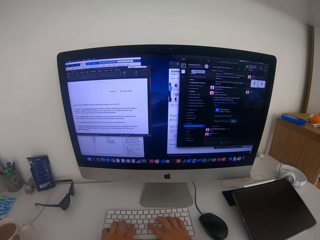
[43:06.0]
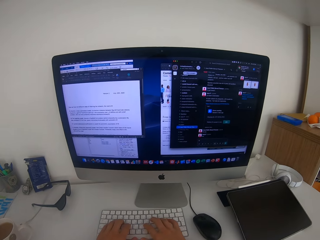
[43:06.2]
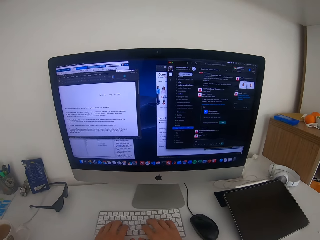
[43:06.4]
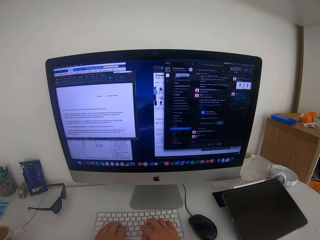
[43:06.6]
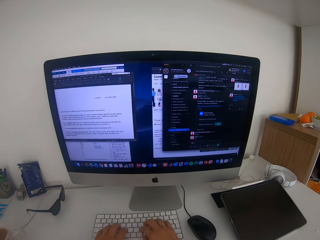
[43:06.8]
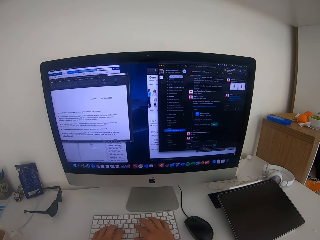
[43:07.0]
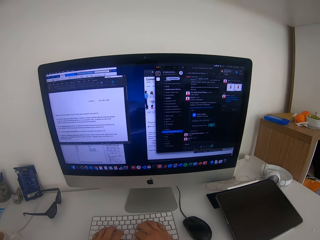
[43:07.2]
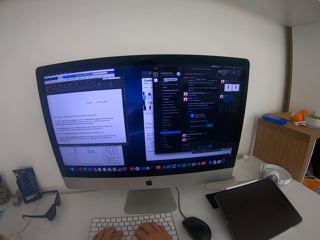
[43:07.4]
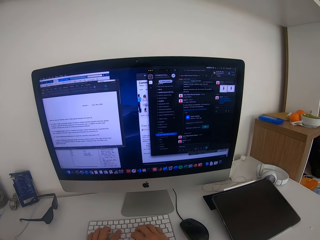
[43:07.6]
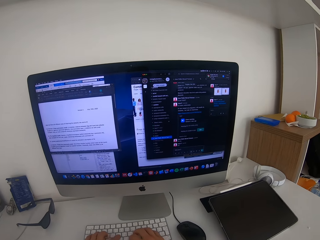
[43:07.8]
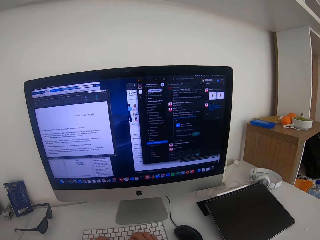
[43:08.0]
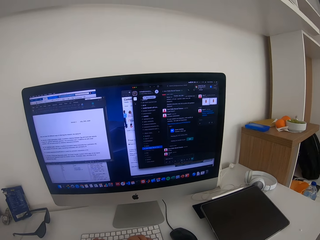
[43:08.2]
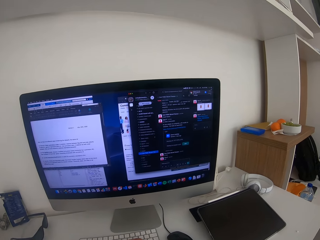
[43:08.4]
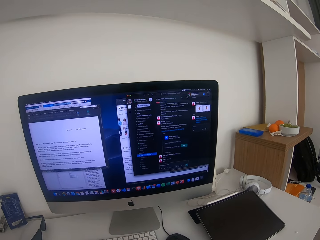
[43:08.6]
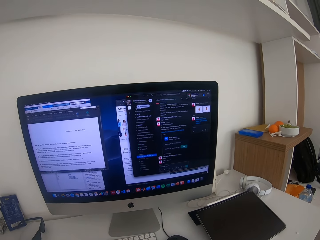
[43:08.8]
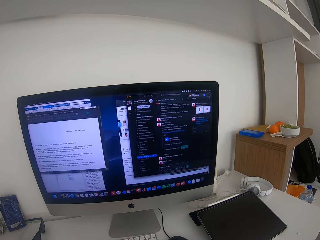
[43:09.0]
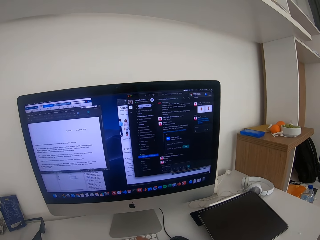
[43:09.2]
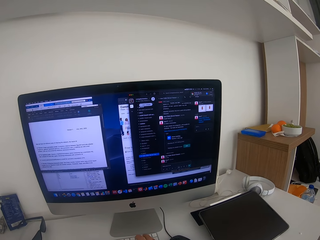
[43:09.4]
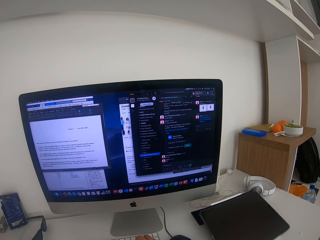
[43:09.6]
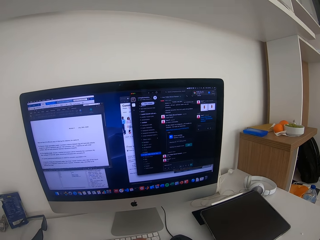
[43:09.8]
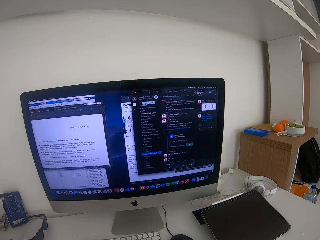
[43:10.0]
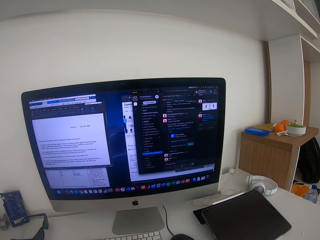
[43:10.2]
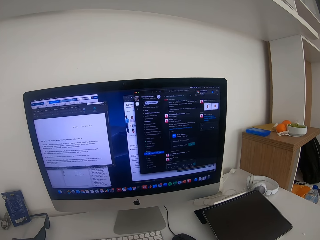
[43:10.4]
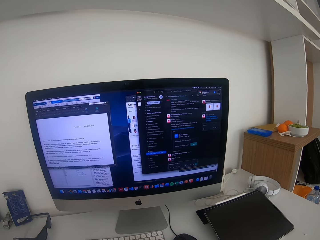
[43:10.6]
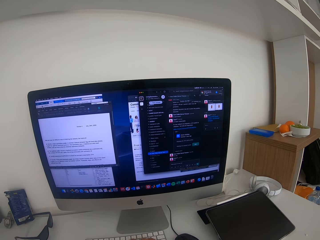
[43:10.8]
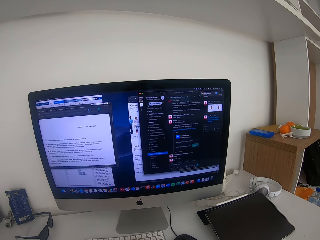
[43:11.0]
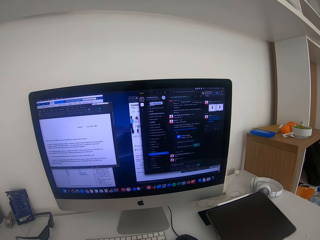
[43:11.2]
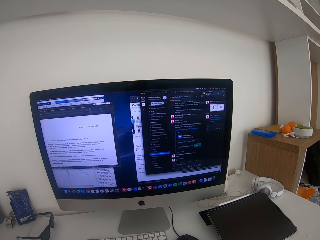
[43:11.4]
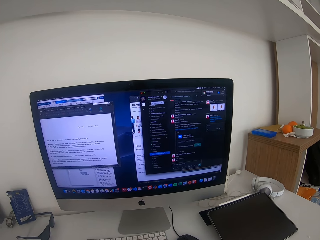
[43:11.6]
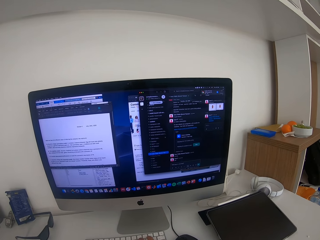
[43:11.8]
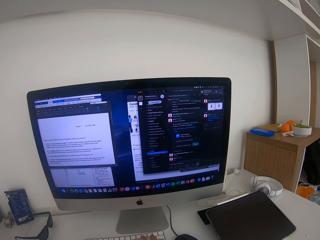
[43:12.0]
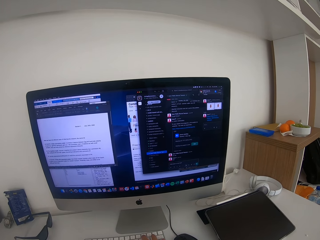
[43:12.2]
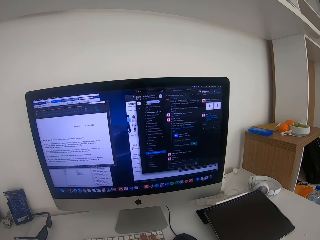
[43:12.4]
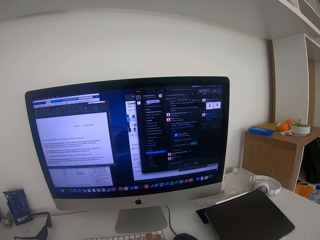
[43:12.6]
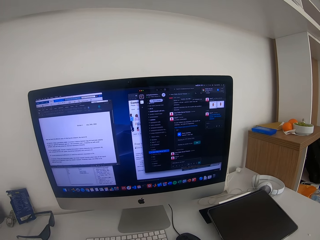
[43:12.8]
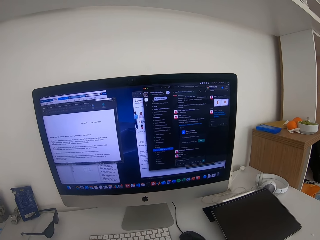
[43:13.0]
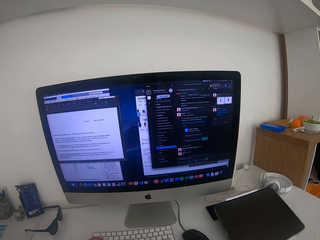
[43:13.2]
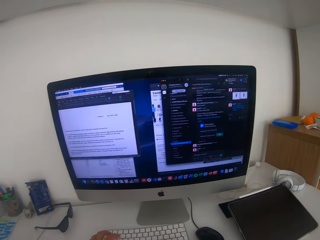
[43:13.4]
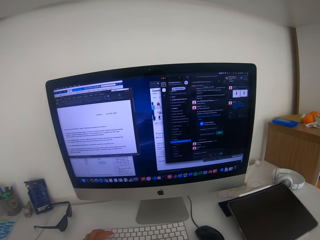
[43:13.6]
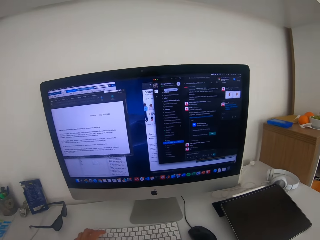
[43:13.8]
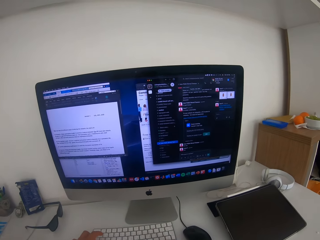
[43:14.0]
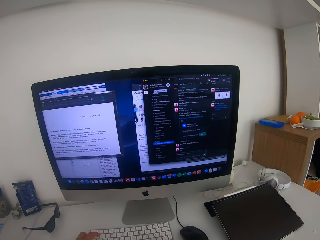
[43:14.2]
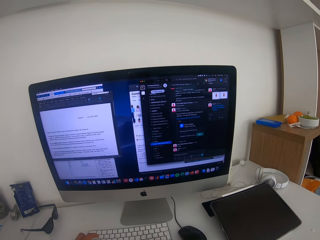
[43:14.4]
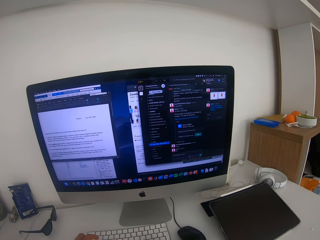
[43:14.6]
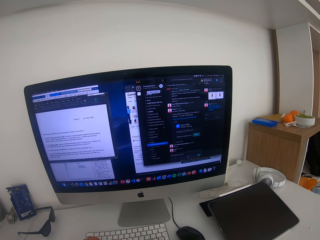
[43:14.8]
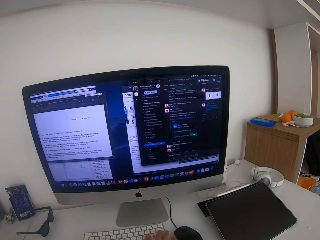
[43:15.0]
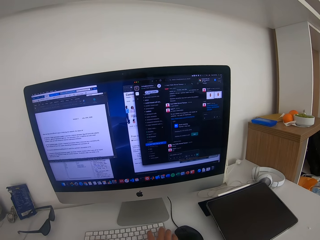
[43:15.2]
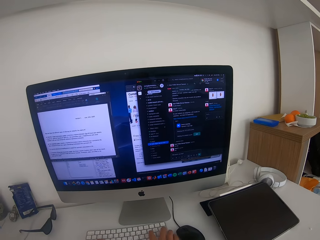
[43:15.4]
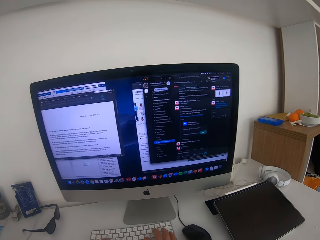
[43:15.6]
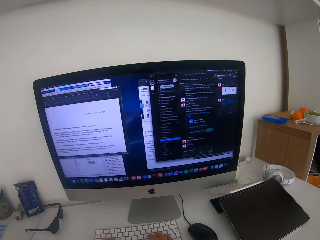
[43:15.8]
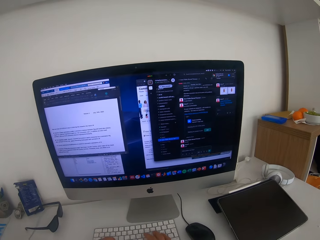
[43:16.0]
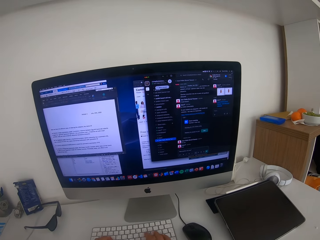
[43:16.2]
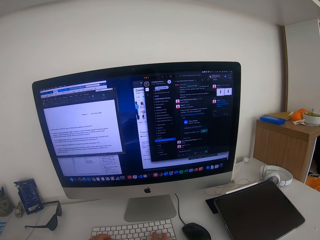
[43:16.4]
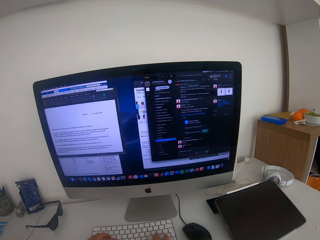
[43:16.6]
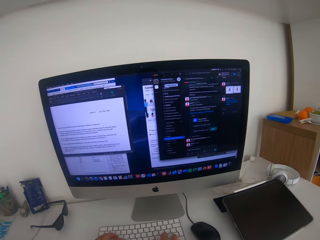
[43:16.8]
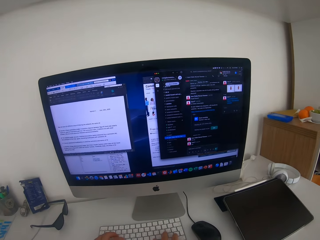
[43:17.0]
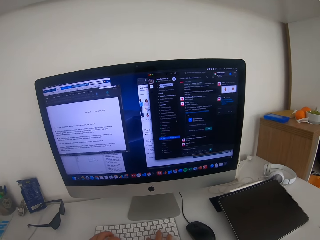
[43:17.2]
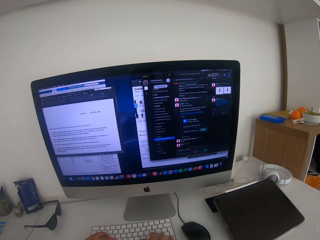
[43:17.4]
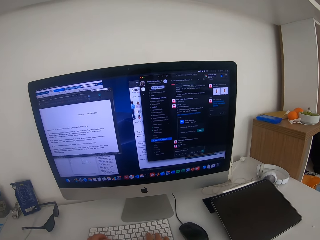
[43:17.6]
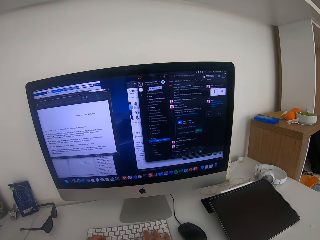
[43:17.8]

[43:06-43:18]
The camera wearer types on the keyboard.

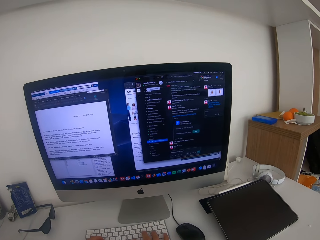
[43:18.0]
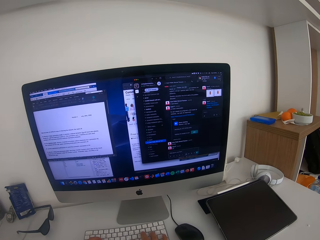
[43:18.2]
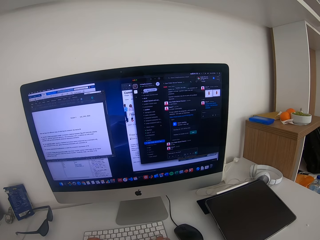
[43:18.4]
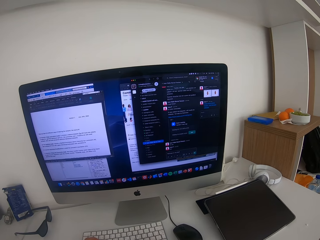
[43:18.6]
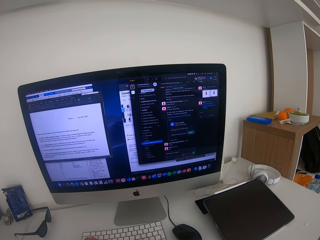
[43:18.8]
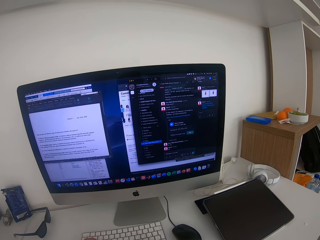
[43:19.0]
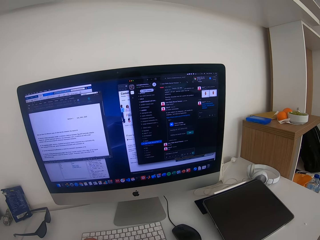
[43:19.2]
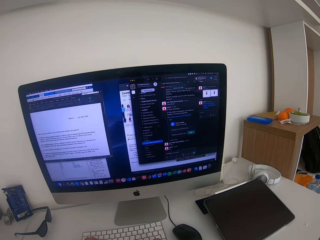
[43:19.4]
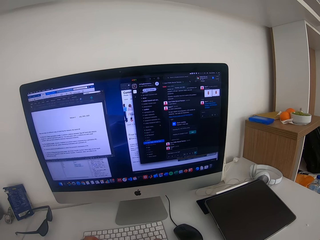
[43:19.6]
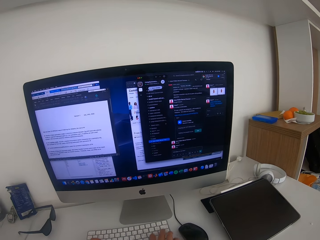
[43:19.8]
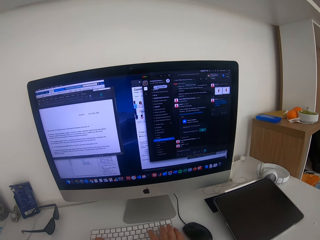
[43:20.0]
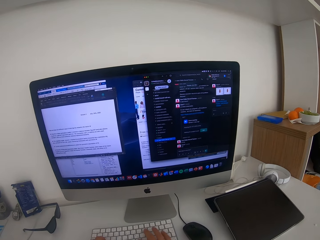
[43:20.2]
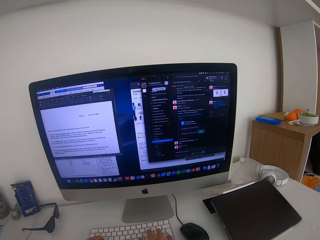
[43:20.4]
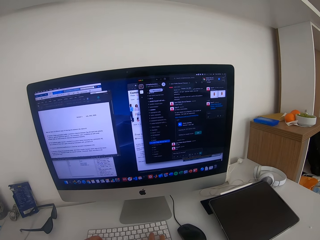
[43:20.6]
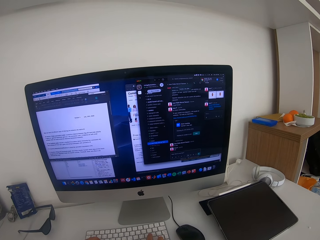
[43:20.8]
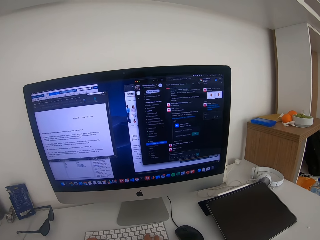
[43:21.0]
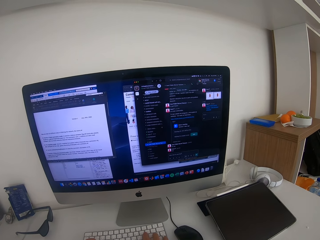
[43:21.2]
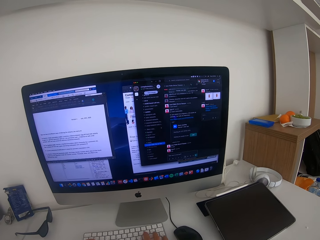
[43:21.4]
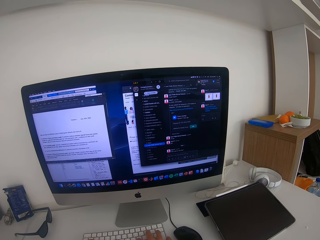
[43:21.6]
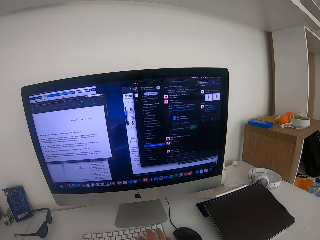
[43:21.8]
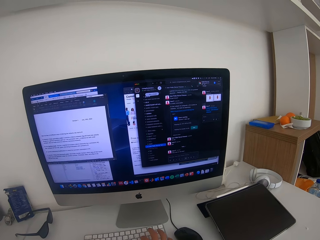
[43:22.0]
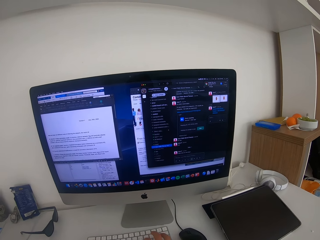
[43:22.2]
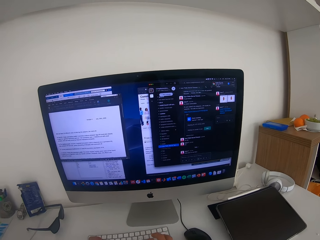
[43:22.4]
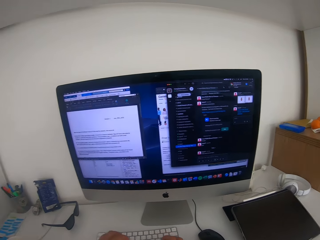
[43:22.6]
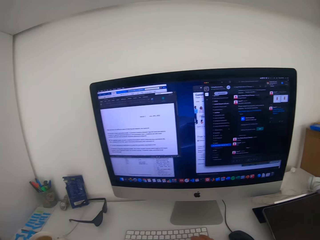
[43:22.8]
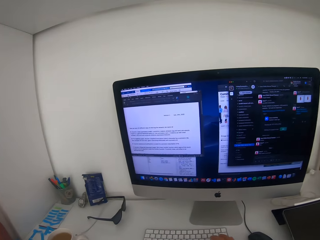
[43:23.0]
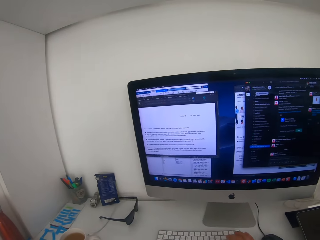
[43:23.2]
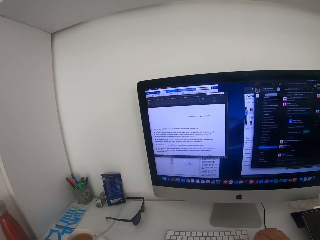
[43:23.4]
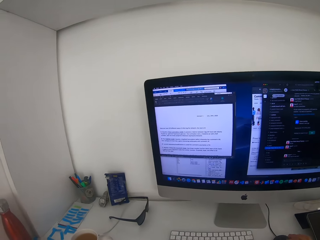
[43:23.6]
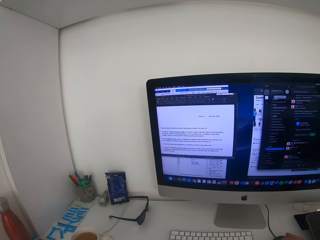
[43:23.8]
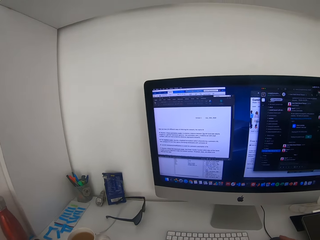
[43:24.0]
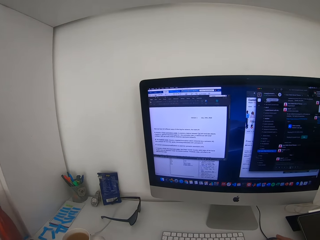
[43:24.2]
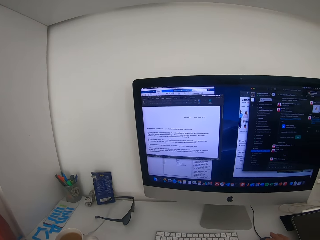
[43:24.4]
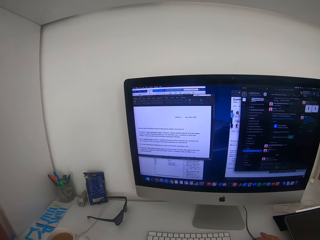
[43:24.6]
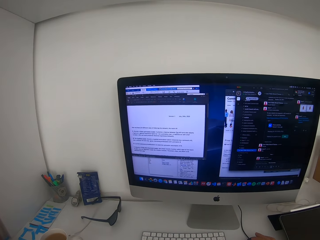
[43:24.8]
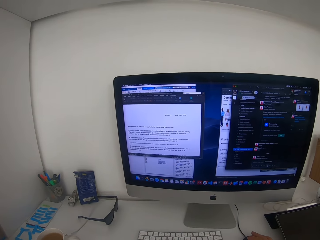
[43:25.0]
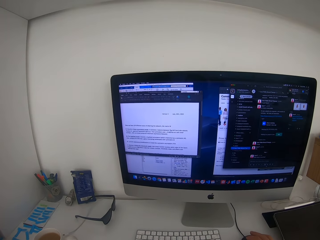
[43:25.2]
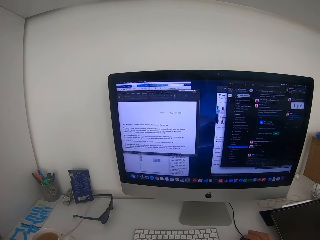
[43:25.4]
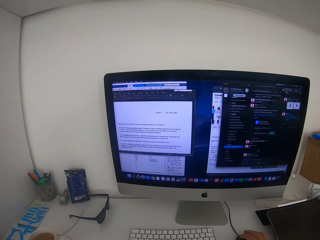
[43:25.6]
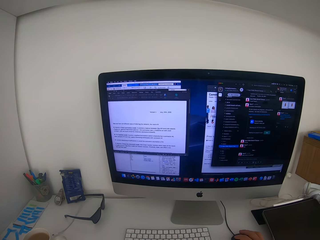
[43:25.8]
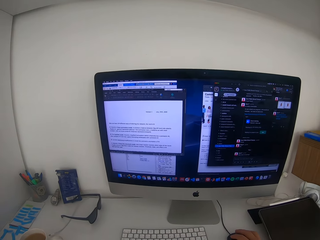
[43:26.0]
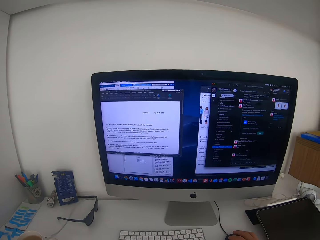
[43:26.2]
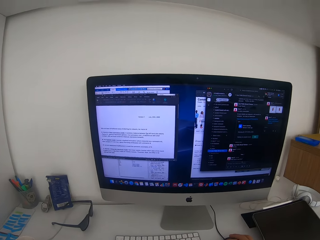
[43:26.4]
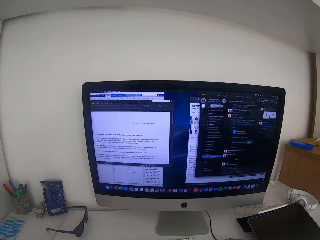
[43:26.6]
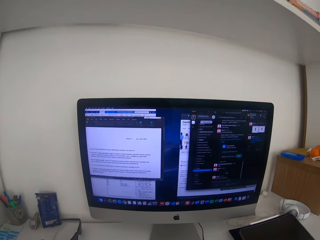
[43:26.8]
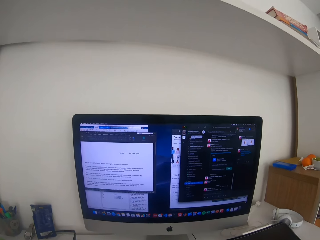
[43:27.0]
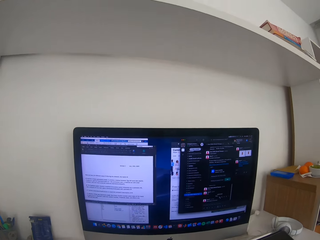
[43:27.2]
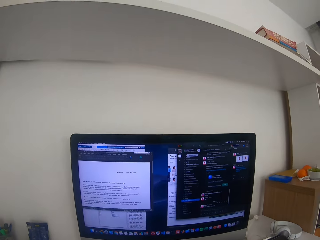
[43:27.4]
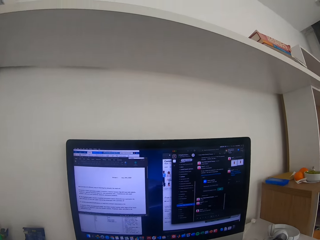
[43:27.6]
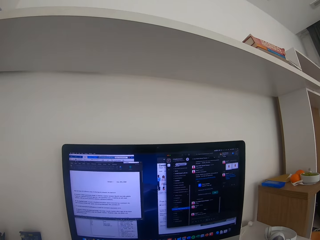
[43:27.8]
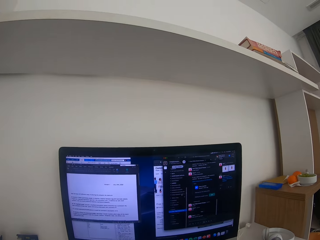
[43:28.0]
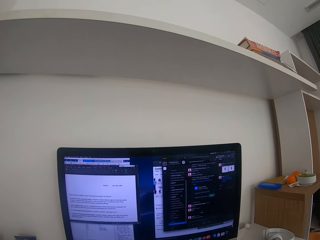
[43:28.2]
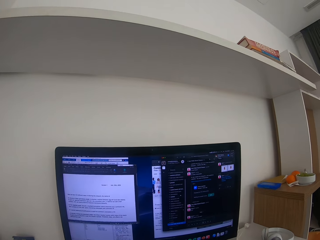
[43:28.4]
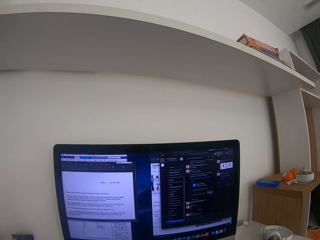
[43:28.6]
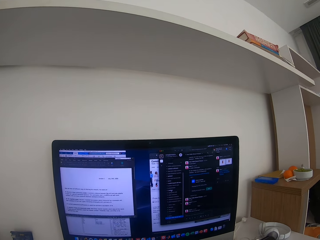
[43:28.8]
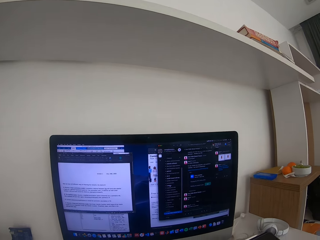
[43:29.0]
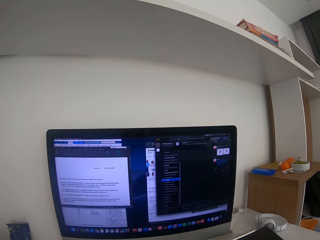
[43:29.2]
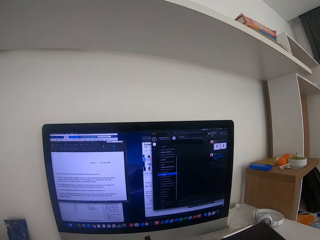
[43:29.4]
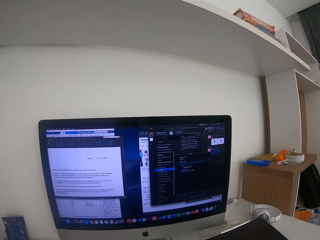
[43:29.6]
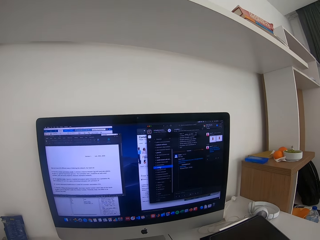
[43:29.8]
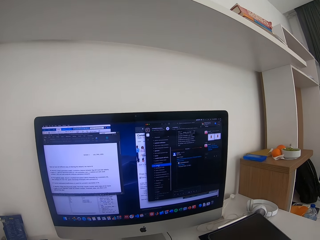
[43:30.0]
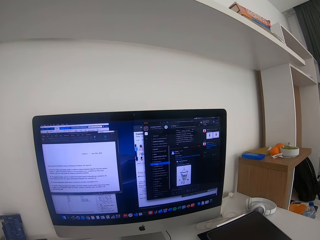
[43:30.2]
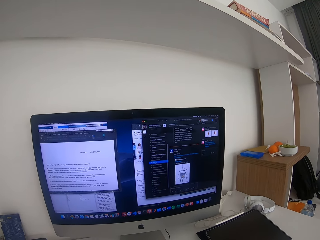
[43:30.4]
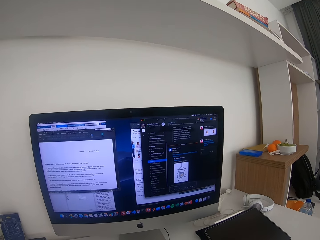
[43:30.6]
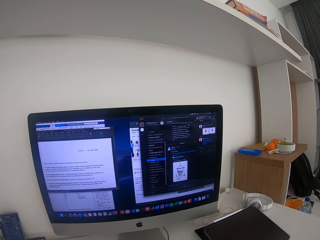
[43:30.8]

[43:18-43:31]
The camera wearer operates on the mouse.
